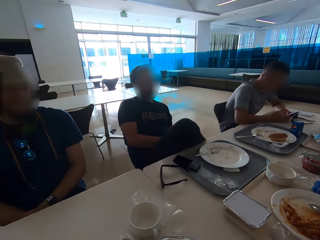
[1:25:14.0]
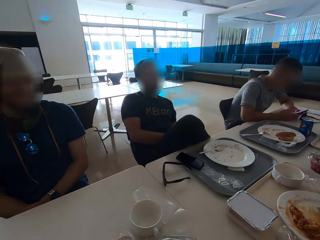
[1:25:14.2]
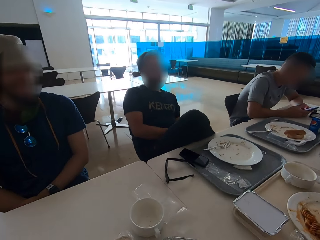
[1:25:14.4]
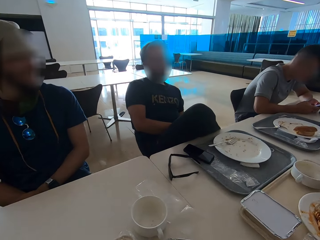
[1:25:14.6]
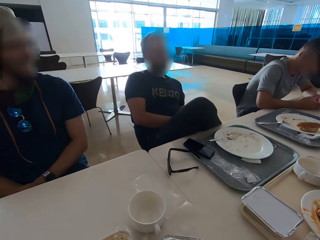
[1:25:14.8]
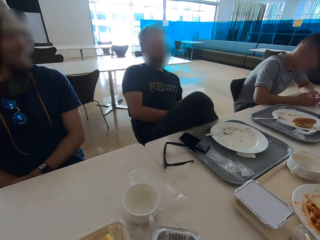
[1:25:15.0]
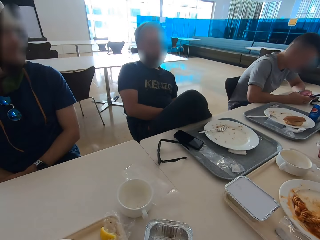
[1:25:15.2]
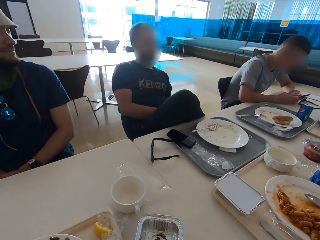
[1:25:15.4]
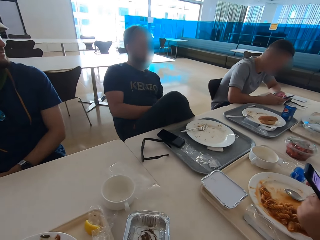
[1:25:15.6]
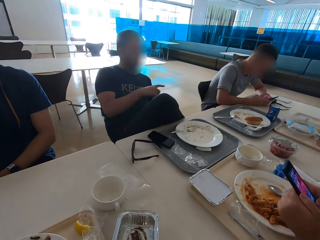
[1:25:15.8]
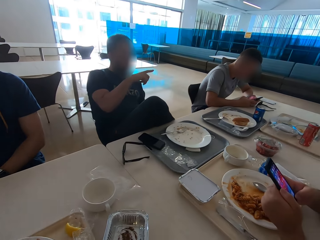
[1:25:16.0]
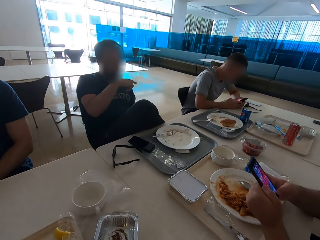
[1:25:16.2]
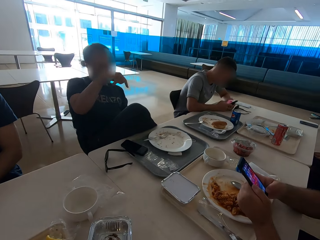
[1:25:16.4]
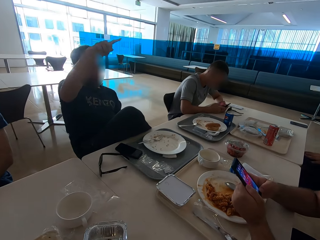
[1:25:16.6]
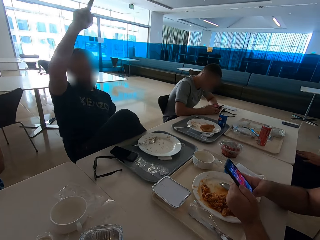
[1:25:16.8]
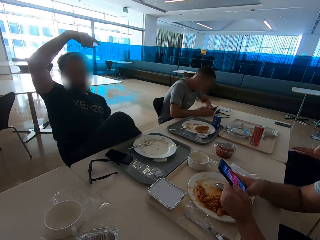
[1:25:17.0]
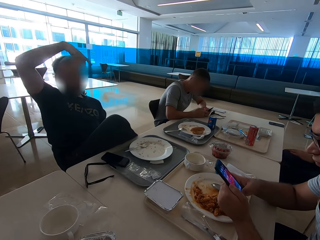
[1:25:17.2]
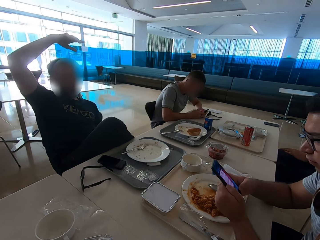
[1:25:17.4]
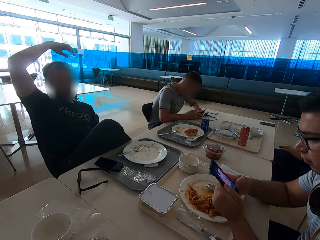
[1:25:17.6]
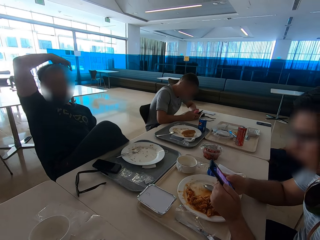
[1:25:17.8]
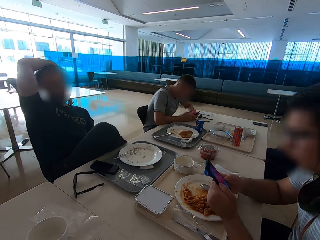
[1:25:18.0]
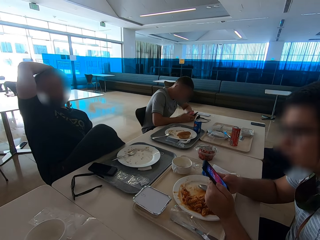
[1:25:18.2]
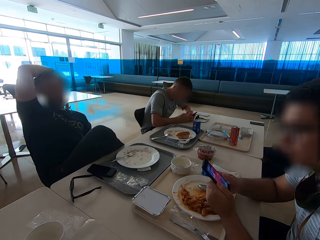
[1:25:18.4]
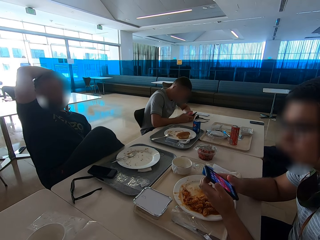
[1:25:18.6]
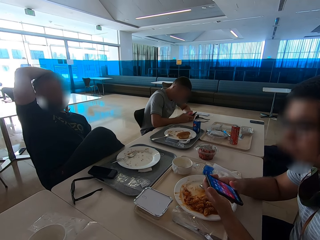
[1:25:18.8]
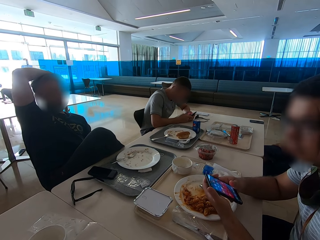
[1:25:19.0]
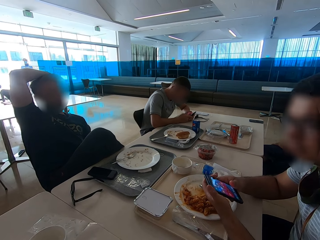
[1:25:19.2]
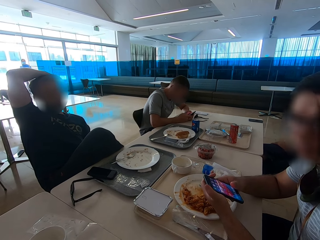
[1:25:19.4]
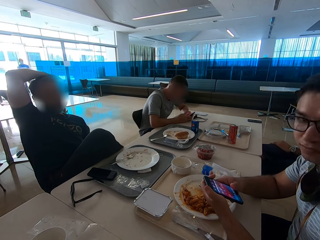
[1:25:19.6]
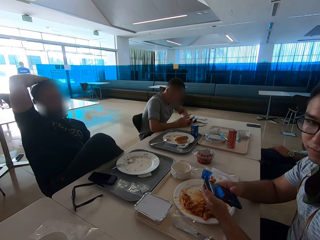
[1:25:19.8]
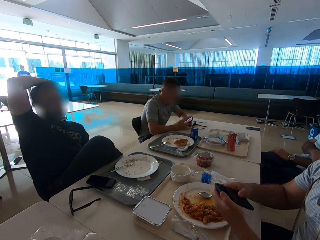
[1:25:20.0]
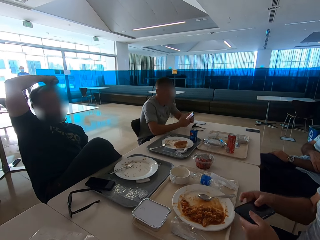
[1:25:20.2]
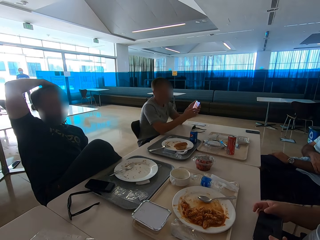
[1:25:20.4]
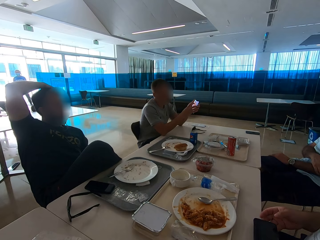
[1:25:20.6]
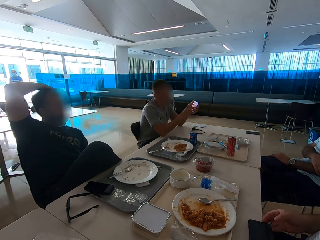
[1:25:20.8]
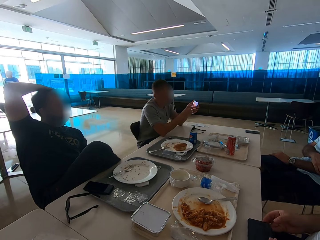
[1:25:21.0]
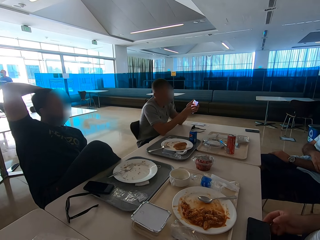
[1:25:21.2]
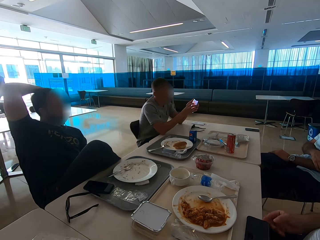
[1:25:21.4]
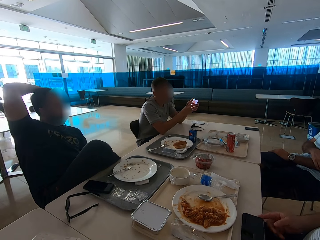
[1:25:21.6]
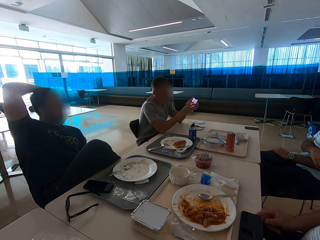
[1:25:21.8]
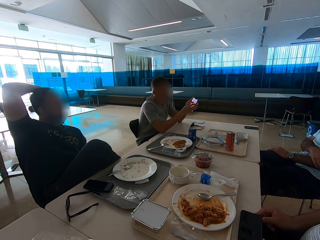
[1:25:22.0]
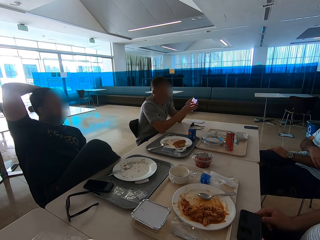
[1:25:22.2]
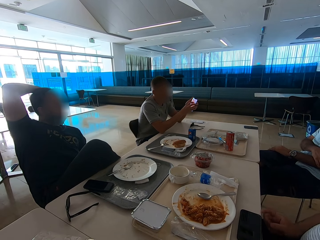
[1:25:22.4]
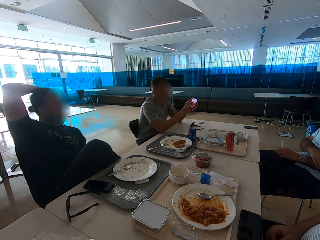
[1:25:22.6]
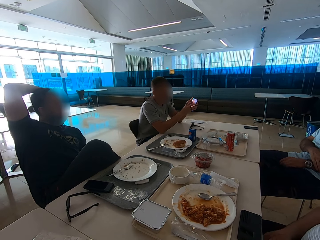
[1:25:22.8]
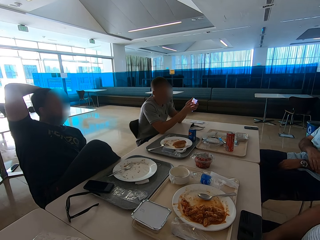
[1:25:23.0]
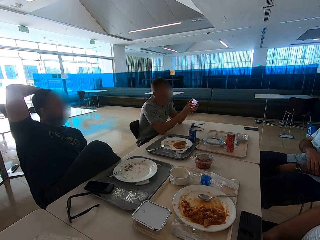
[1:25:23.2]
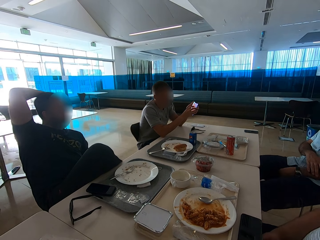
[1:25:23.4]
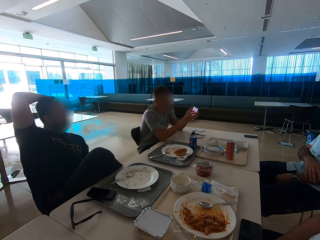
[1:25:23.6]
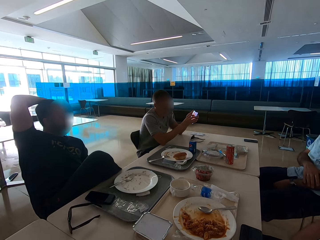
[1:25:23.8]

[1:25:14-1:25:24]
A man points. A person raises his arm. The man moves his right hand and puts the right hand on the head. Another man switches off the phone. Another man points at the phone's screen.

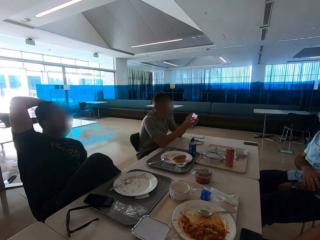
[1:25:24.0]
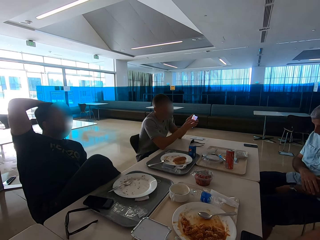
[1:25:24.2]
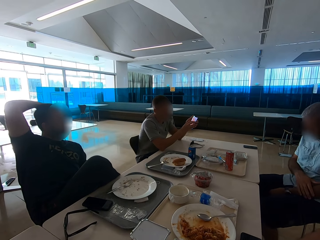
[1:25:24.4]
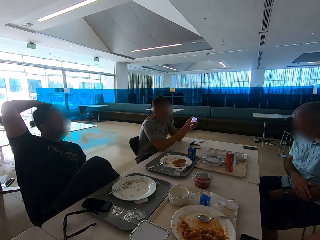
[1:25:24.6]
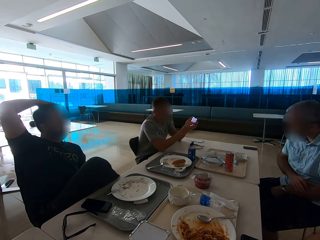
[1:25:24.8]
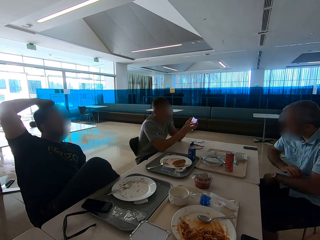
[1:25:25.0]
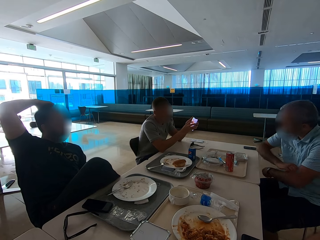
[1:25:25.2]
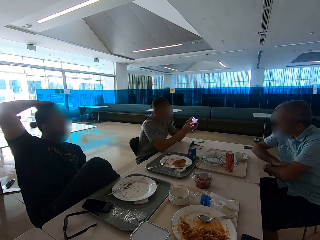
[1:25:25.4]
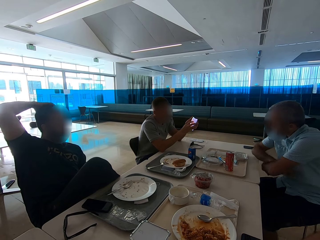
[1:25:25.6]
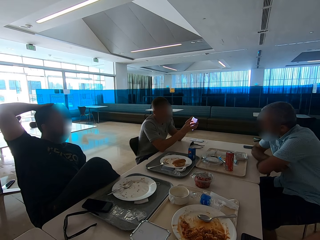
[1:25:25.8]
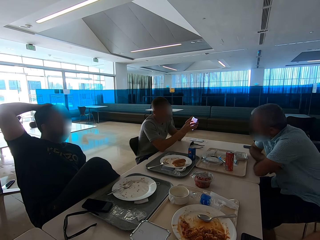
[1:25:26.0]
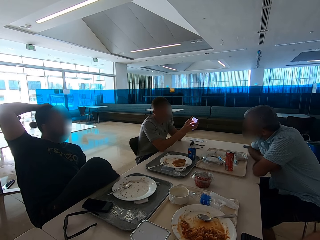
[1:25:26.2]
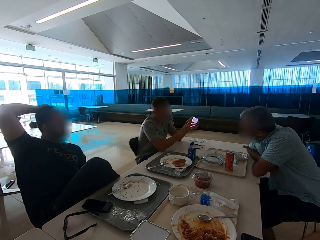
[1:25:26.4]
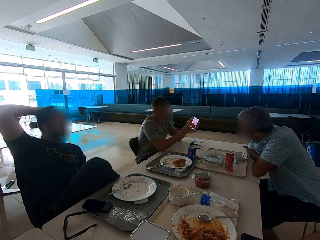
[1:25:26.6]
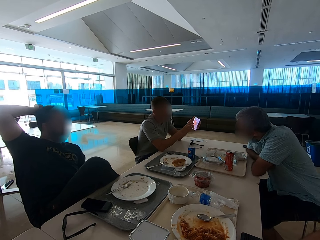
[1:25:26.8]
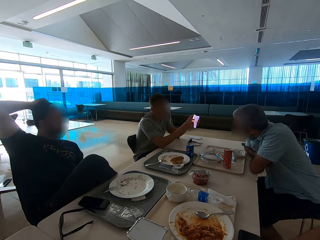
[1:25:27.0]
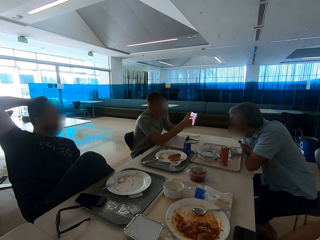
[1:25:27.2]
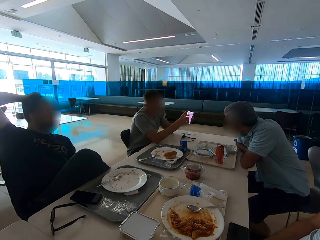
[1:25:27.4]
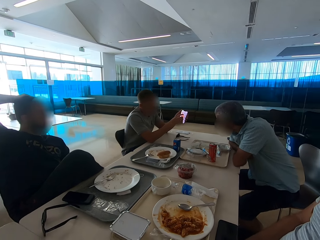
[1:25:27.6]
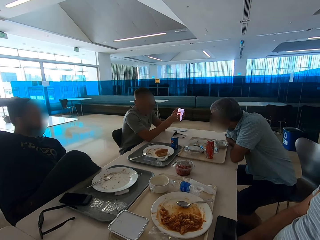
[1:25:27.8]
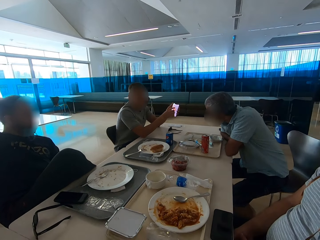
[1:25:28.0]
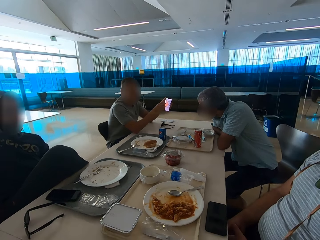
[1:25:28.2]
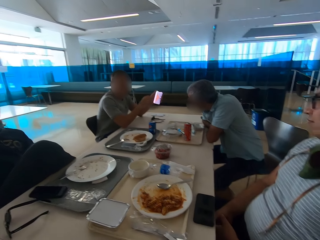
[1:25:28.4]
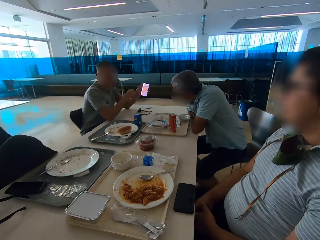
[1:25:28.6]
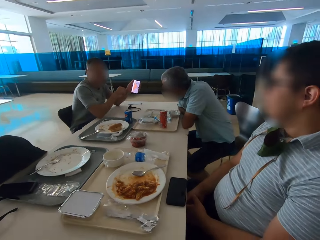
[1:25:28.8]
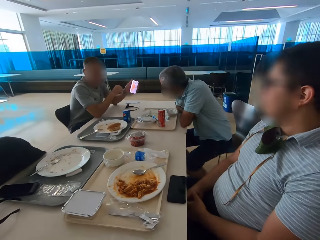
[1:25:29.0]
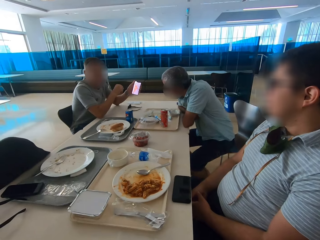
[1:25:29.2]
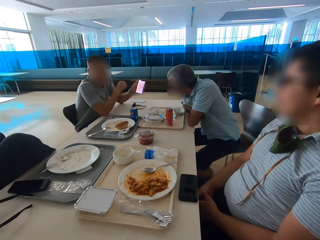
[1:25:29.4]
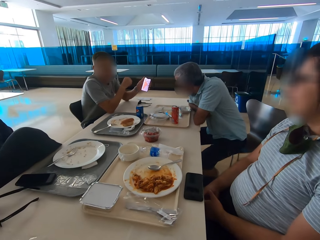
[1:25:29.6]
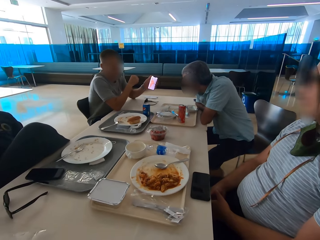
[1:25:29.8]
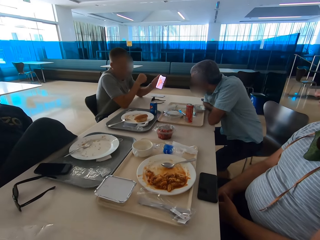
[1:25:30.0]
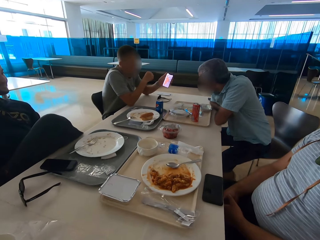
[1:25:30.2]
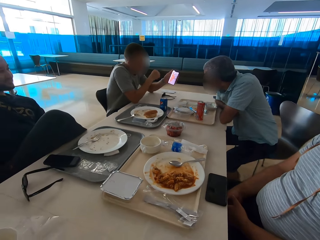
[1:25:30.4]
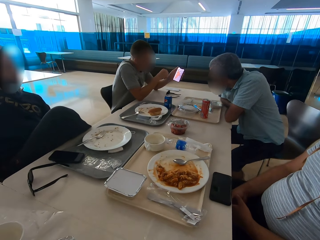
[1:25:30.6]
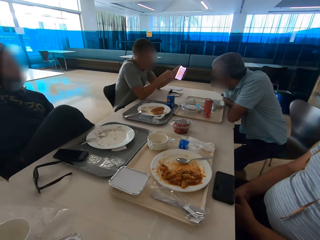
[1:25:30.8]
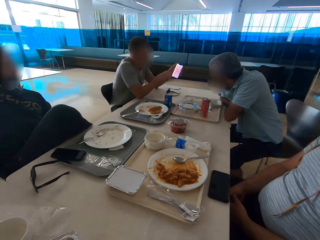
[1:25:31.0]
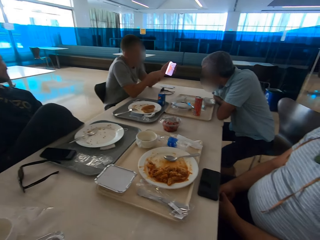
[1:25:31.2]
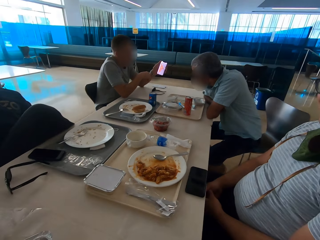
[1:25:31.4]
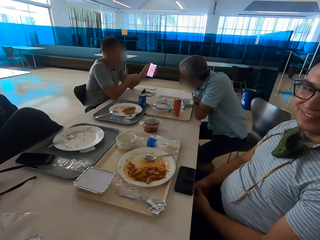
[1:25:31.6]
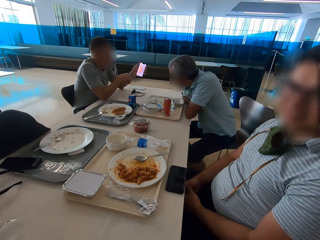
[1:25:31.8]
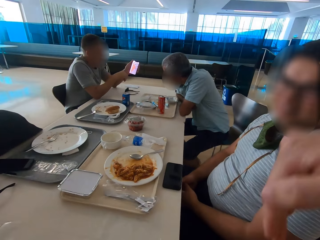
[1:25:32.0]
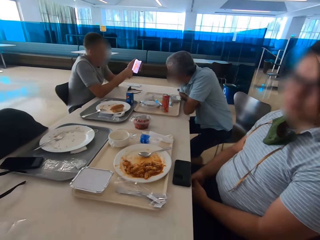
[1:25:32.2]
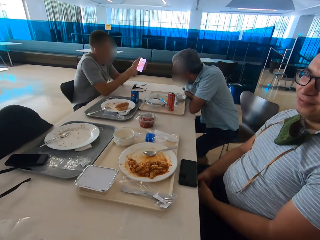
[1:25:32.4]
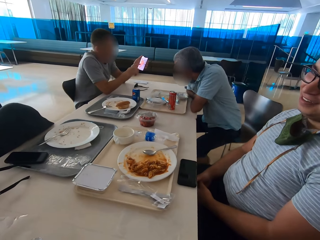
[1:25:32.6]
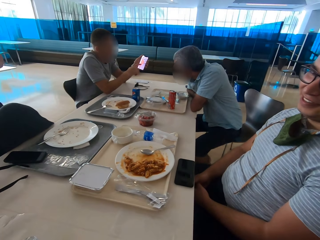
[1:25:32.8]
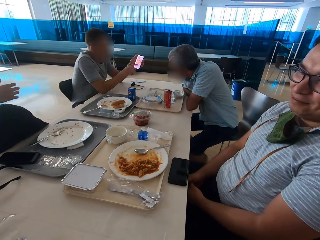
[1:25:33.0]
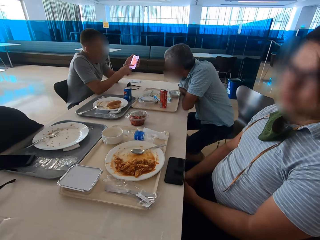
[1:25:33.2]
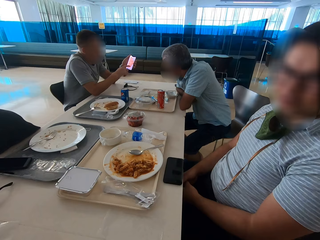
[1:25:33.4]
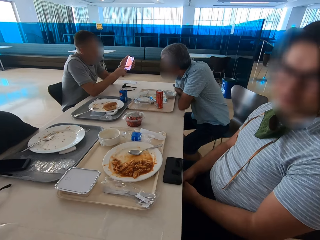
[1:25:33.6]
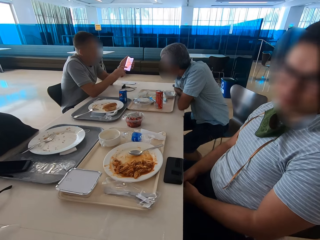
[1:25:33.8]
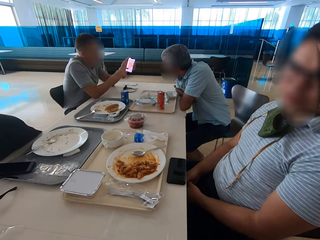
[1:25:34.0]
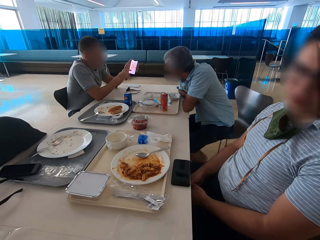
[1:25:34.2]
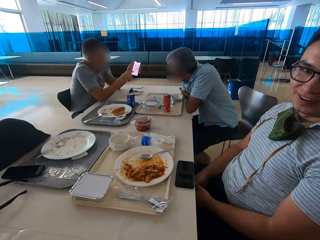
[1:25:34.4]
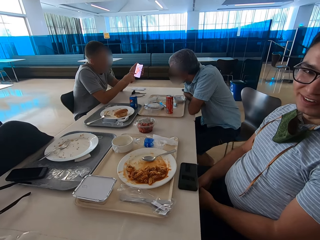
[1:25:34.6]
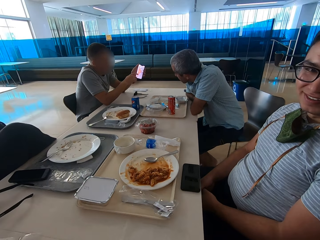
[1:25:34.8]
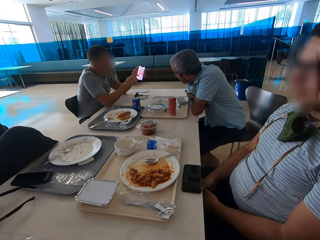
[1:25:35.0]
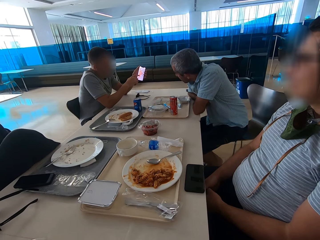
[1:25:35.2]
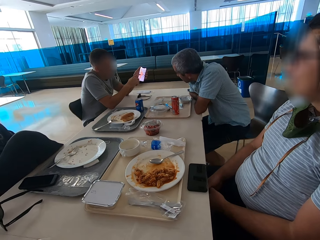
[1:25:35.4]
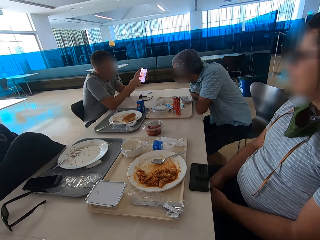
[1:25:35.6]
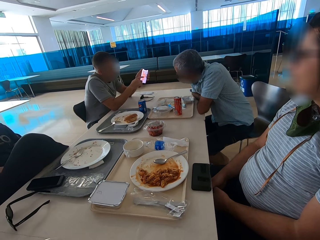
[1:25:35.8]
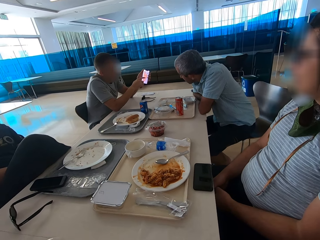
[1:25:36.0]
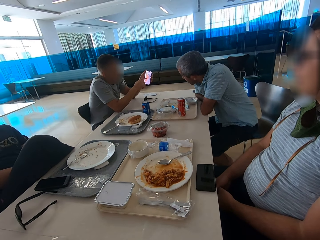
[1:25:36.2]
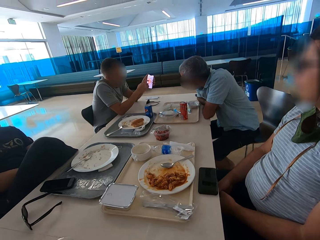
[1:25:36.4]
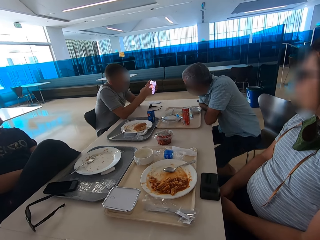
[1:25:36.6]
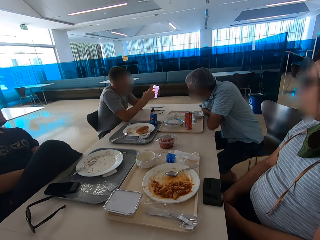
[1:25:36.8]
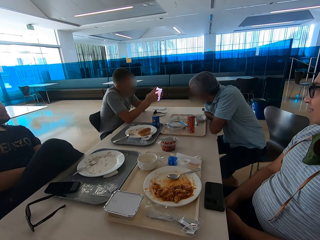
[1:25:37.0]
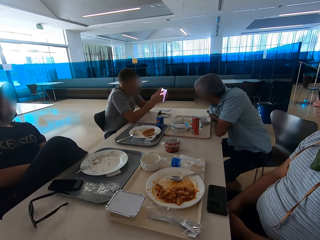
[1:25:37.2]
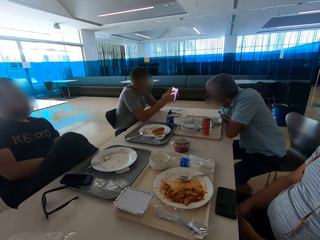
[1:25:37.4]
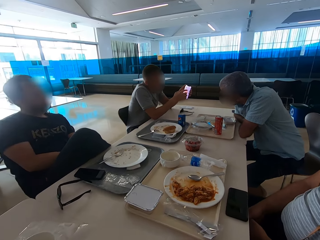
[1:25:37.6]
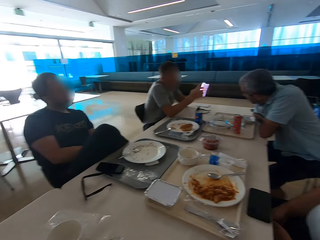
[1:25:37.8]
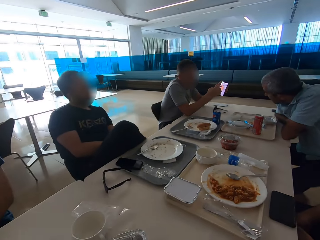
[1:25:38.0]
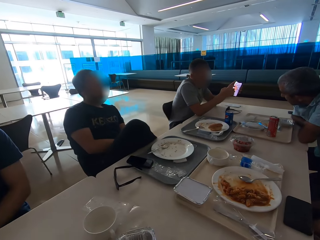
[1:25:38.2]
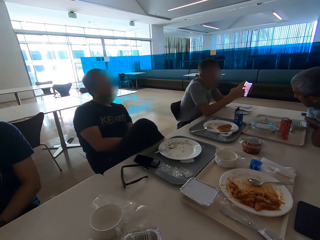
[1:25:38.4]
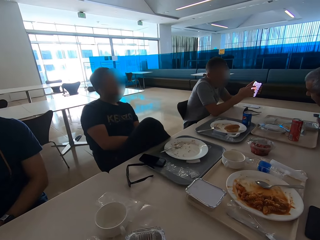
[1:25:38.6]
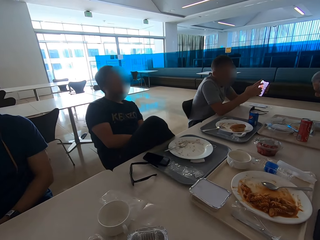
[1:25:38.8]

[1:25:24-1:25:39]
A man rests his elbows on the table. A person shows another person his phone. The man looks at another man's phone. The camera wearer looks around and lowers the right hand. A man speaks to the camera wearer. Another man lowers his right hand.
